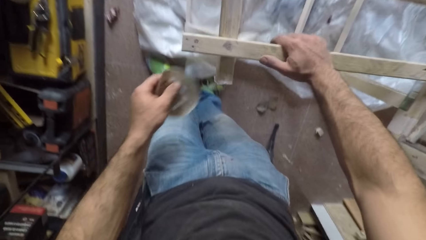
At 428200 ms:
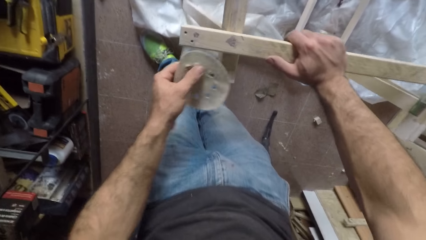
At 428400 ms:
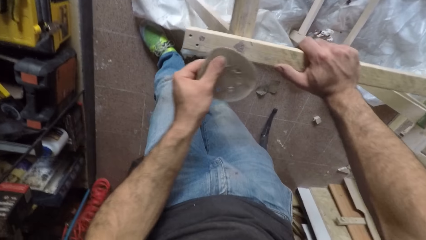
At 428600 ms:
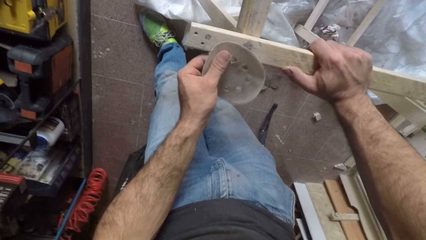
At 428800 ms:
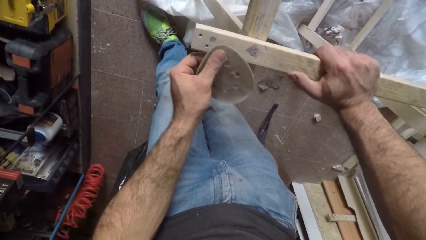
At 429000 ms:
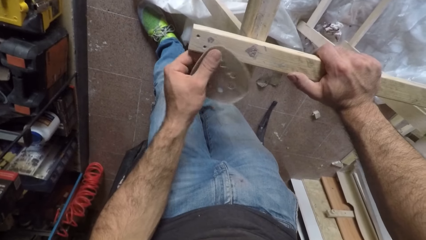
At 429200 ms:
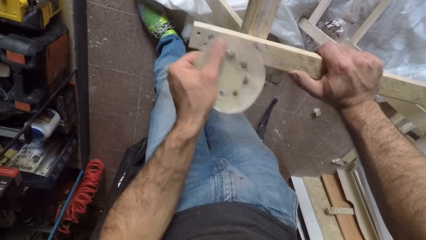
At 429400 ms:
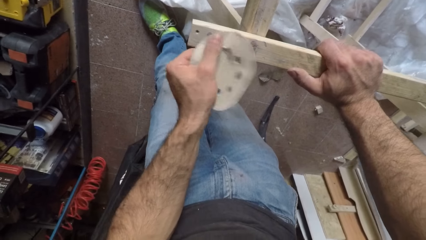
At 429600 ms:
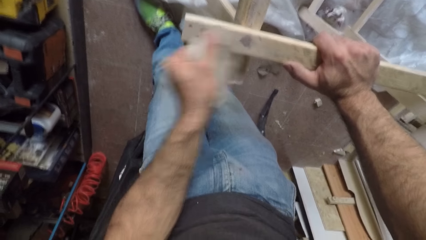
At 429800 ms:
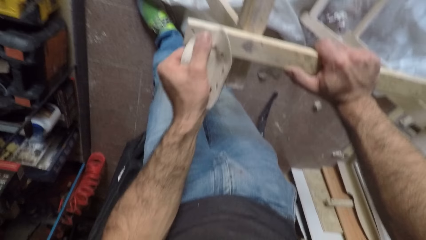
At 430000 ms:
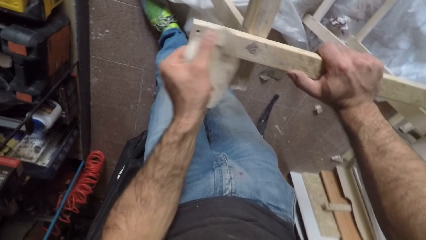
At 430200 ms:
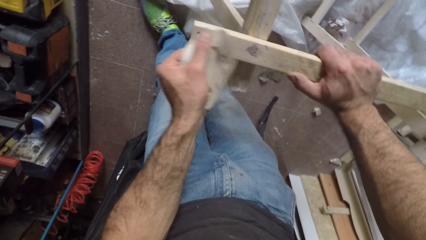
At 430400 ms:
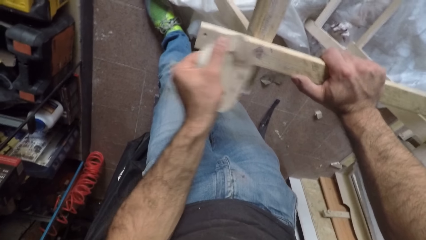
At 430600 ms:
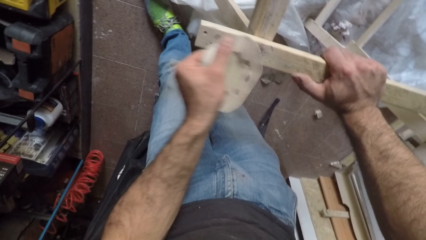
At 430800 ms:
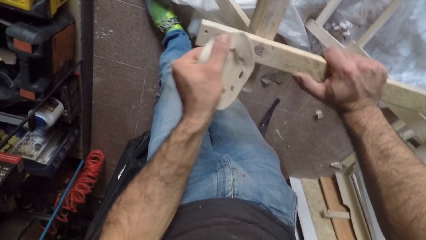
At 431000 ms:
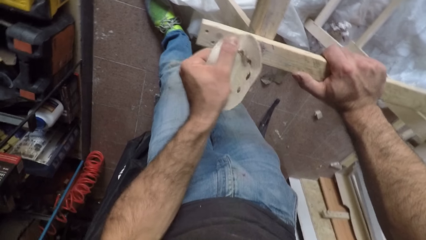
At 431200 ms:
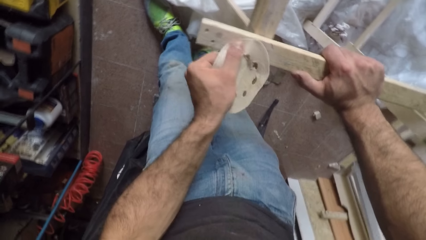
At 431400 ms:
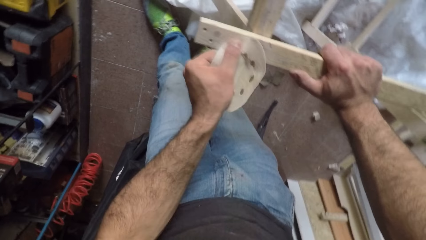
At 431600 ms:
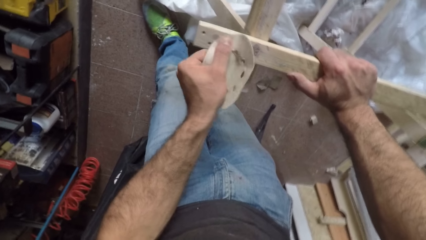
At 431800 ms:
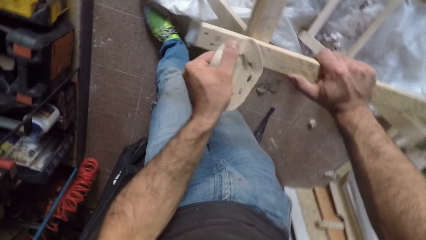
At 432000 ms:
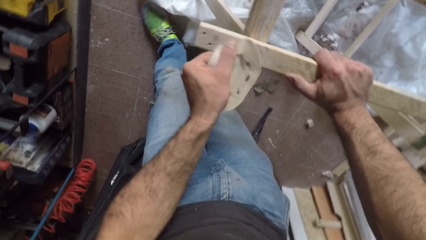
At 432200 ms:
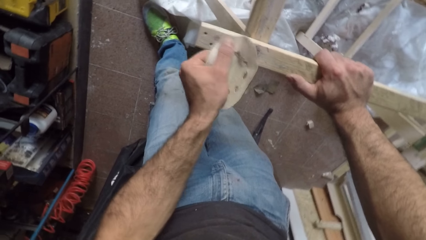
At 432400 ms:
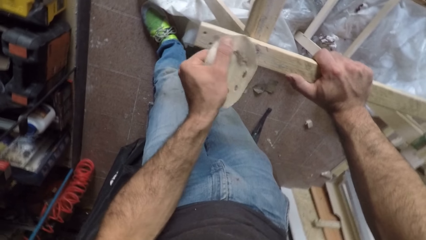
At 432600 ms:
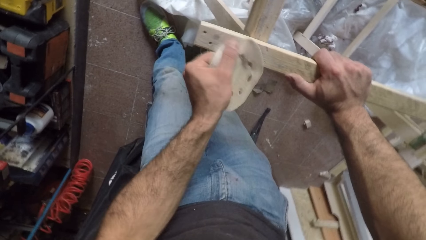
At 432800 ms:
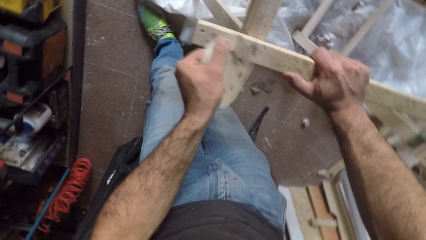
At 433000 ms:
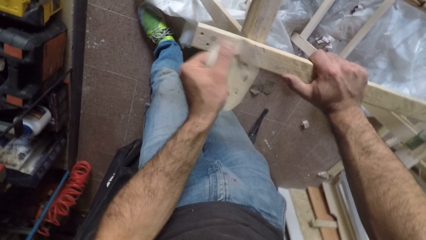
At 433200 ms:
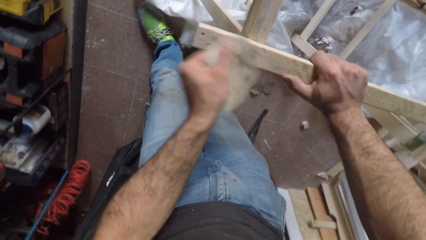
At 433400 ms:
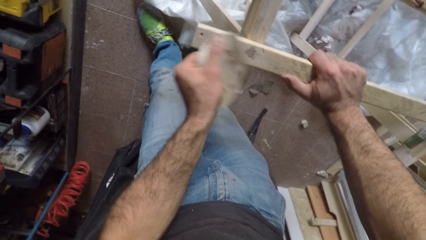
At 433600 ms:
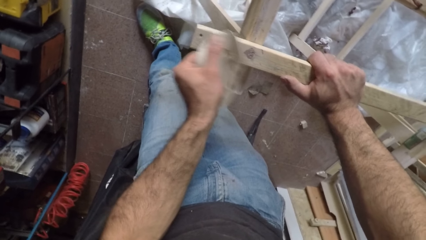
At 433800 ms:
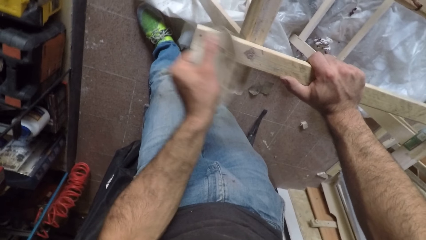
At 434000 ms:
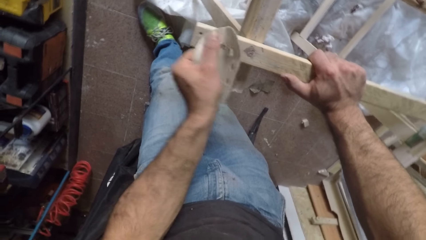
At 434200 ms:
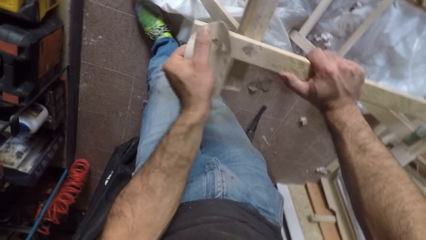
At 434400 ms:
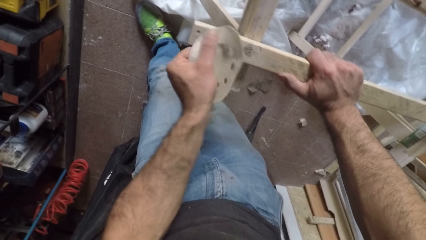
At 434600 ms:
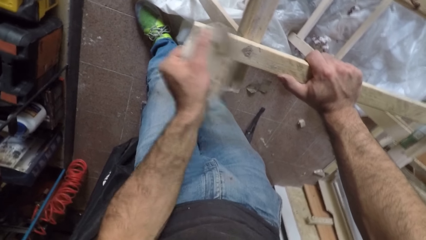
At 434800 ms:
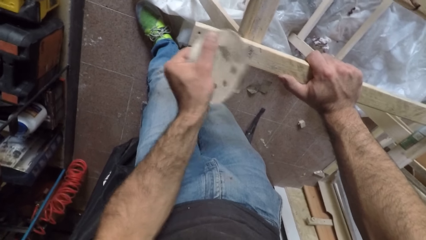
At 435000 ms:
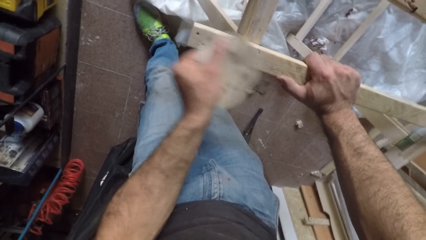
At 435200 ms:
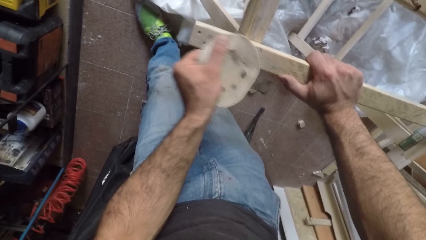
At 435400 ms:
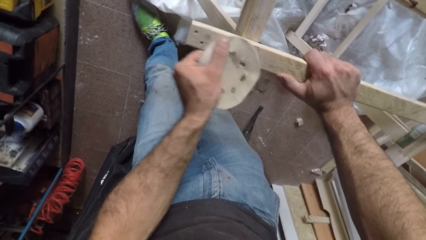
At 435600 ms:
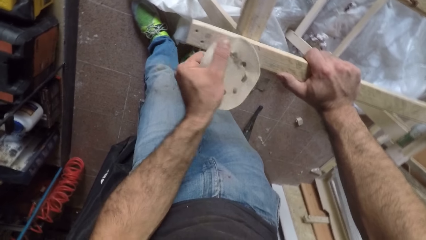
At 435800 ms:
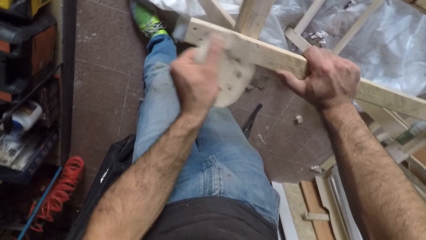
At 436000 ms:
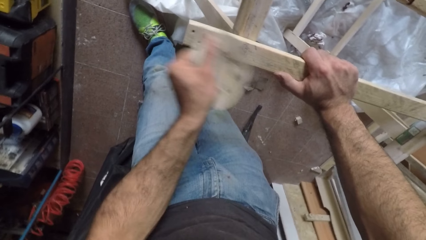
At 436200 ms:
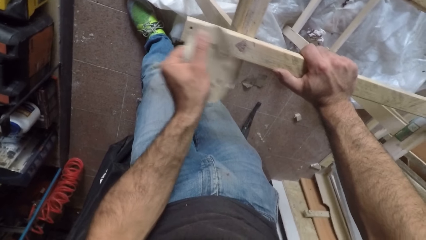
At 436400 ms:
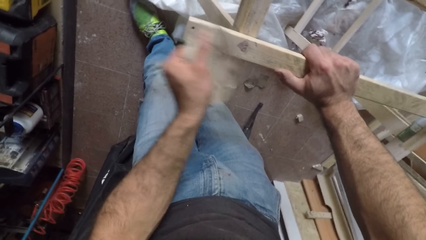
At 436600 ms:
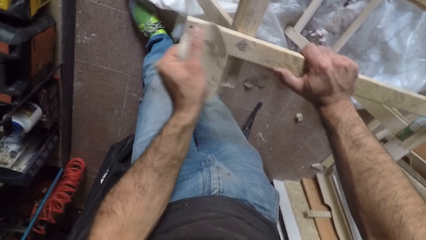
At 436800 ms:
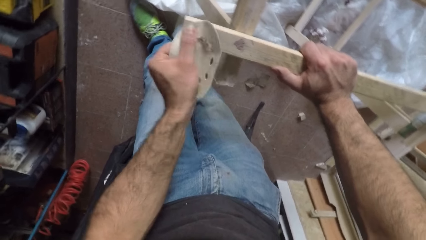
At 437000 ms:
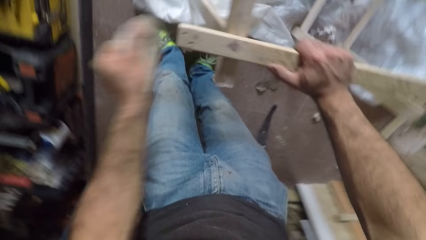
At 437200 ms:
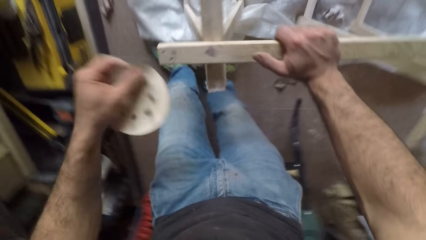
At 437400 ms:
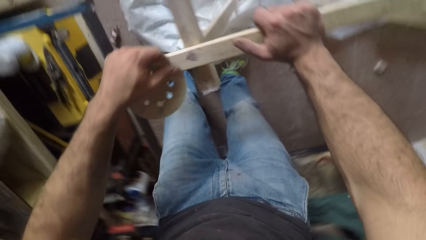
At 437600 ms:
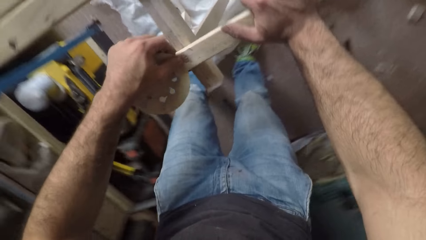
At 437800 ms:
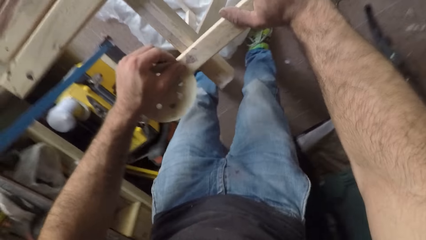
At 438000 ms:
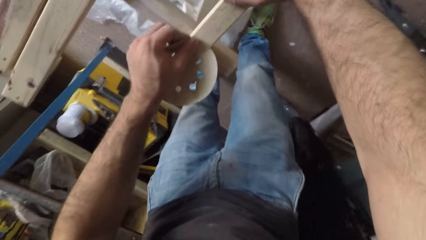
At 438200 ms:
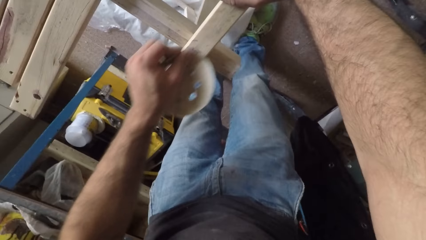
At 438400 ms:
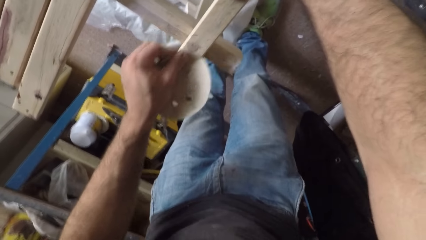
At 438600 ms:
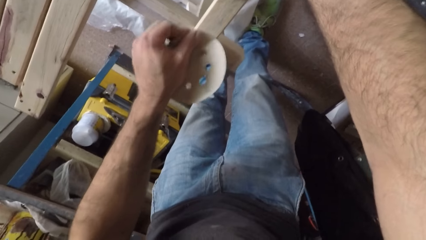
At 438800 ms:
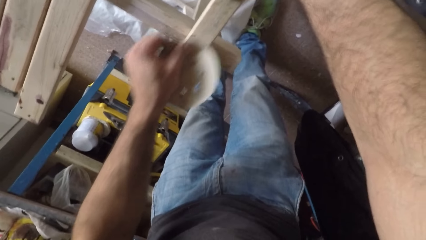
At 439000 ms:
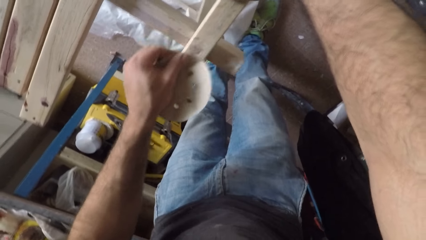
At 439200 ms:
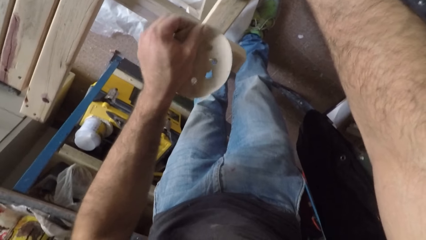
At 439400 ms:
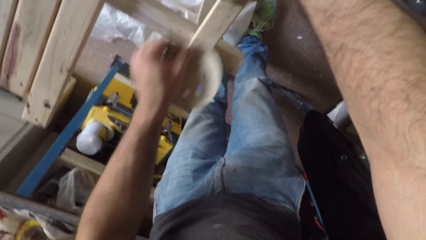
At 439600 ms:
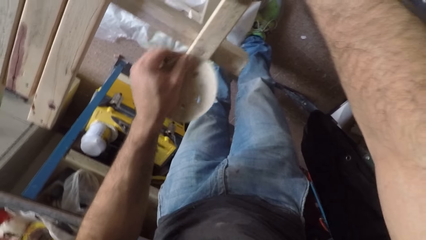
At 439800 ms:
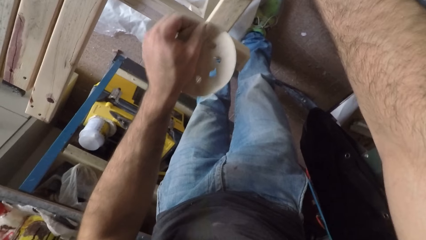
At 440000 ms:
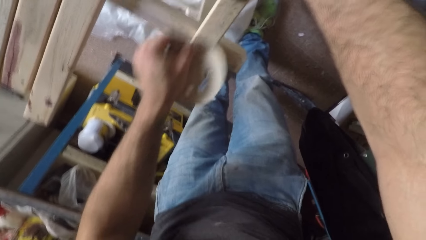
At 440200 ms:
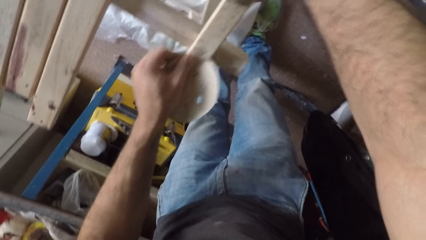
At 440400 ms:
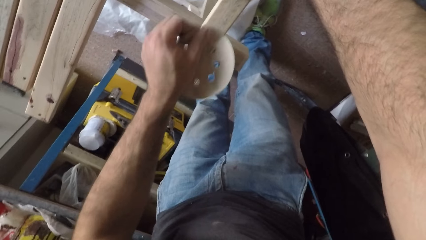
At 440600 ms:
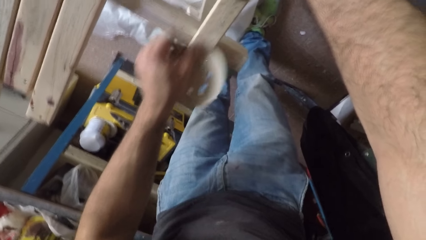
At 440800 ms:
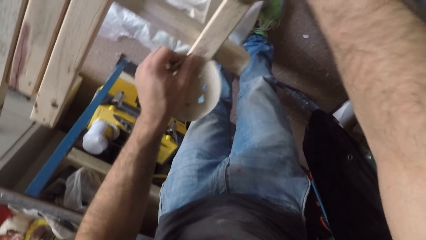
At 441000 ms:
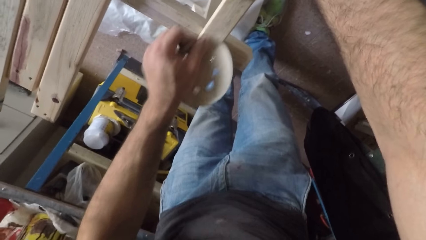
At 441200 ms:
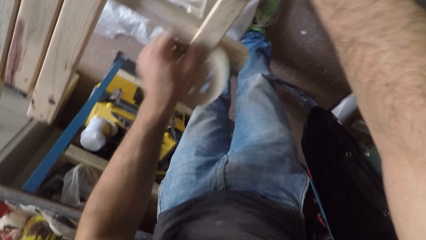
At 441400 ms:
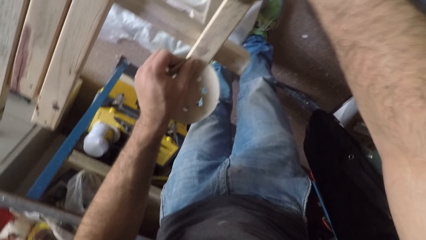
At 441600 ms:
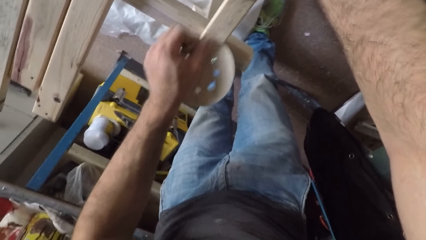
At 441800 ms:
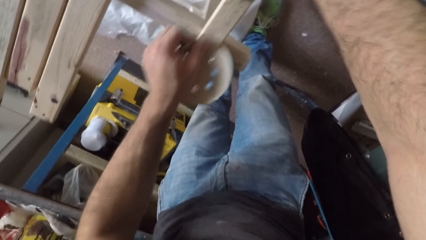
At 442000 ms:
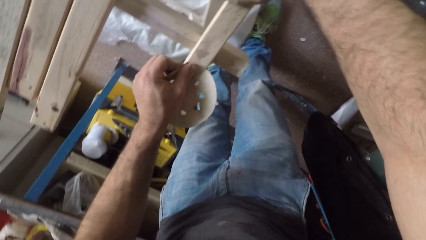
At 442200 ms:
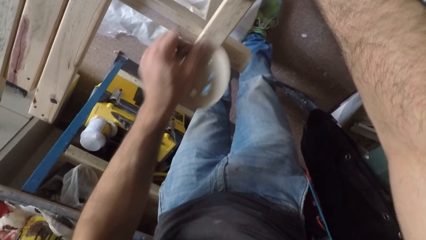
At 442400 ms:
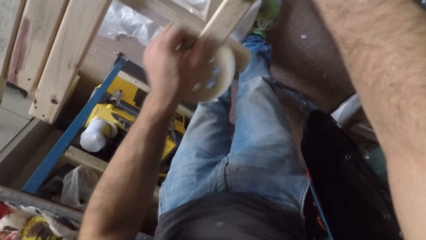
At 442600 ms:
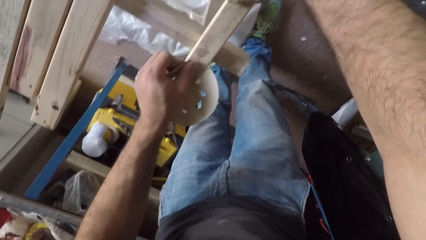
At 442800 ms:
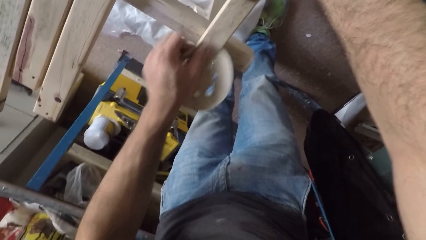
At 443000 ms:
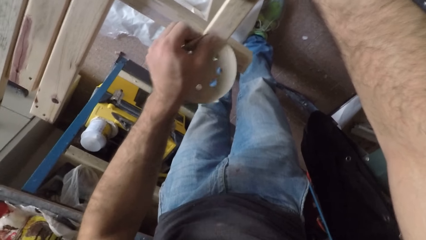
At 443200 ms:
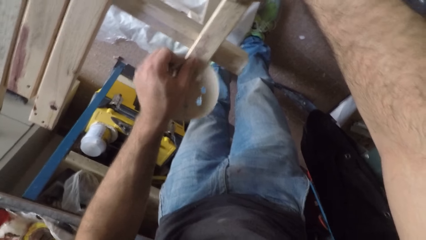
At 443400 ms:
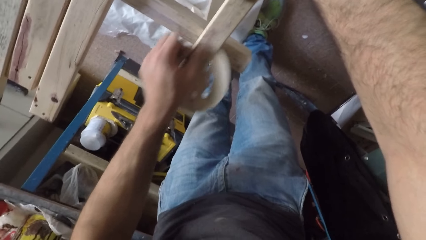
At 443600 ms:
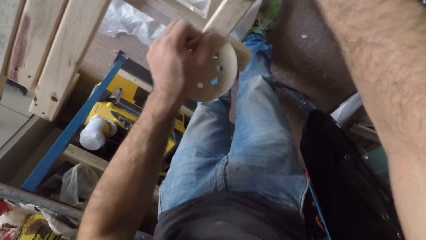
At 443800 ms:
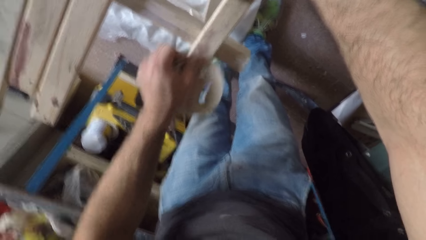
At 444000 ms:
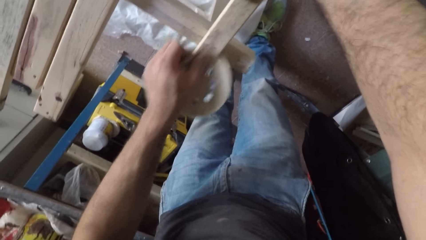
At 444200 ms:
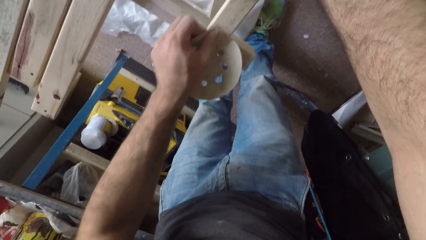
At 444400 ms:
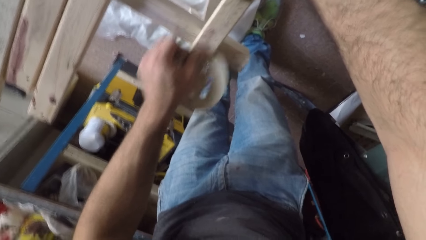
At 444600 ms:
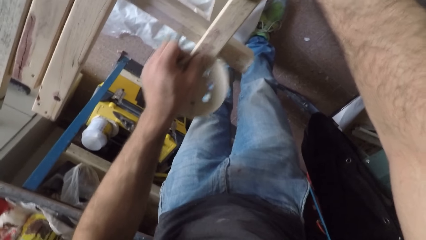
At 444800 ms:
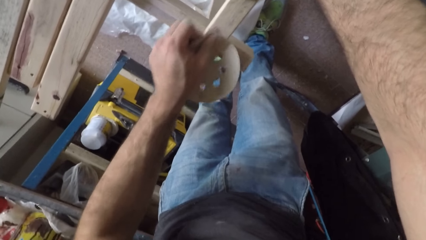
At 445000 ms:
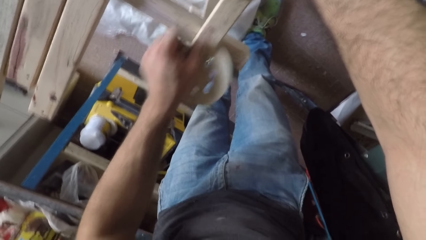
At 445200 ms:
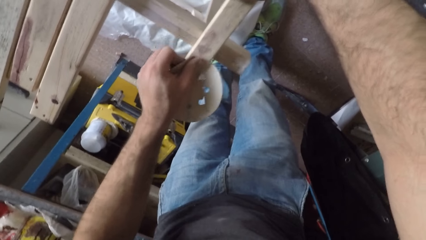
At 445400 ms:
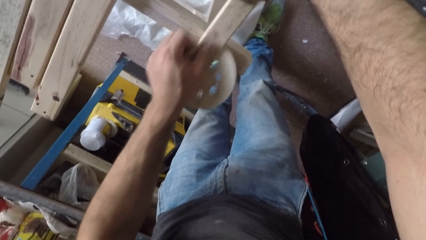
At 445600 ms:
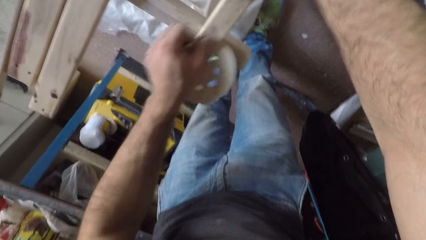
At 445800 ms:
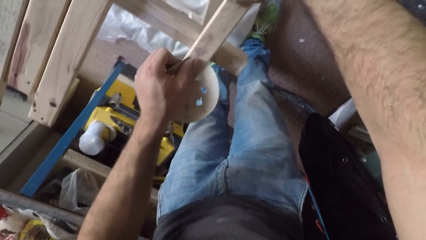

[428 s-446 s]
The camera wearer holds the plank of wood with his right hand. He rubs another sandpaper over the plank of wood with his left hand. He removes the sandpaper from the wood and rubs the sandpaper over the wood.
